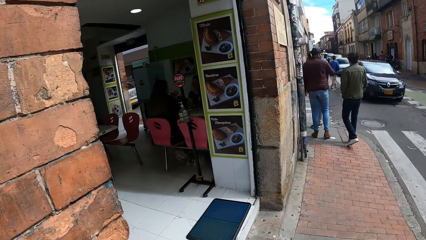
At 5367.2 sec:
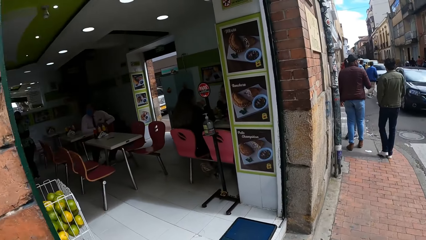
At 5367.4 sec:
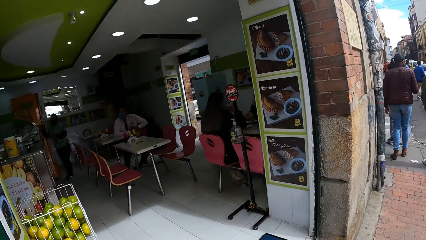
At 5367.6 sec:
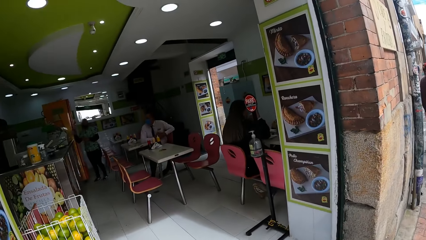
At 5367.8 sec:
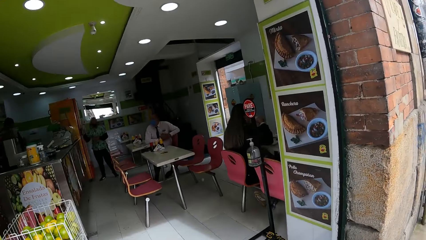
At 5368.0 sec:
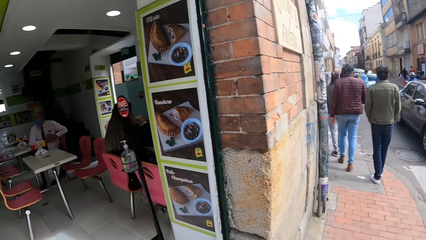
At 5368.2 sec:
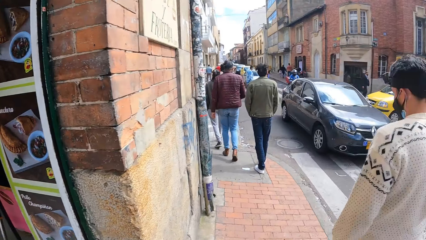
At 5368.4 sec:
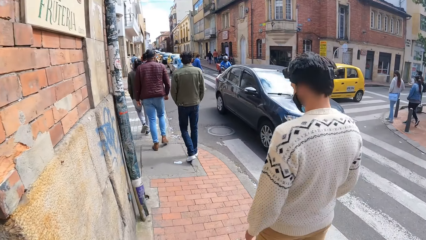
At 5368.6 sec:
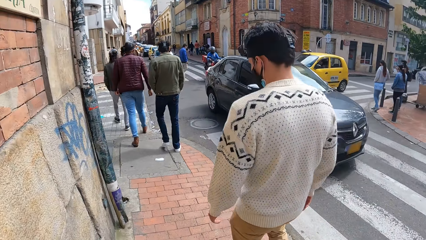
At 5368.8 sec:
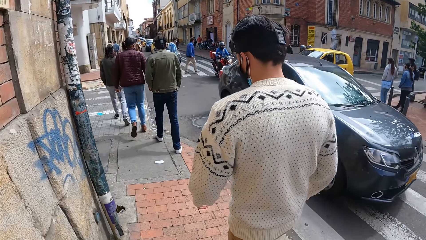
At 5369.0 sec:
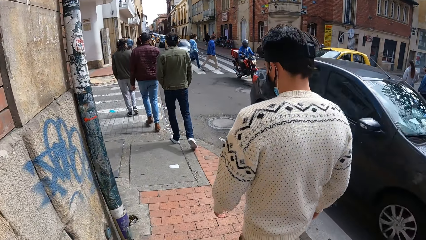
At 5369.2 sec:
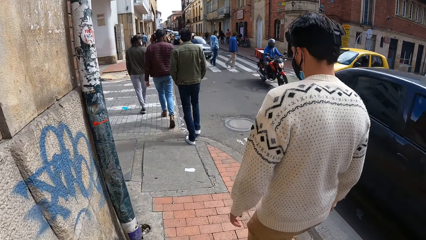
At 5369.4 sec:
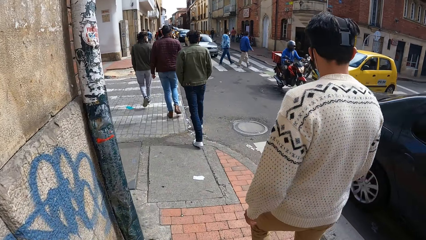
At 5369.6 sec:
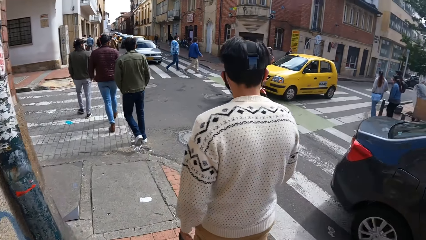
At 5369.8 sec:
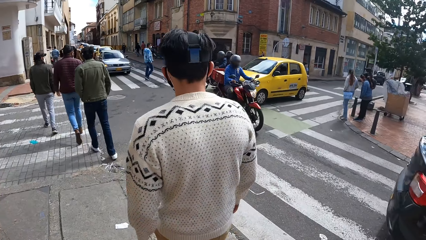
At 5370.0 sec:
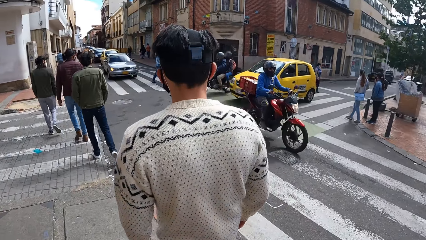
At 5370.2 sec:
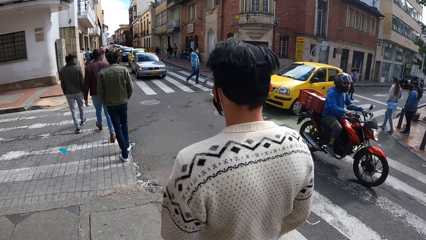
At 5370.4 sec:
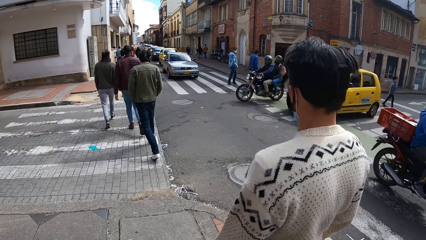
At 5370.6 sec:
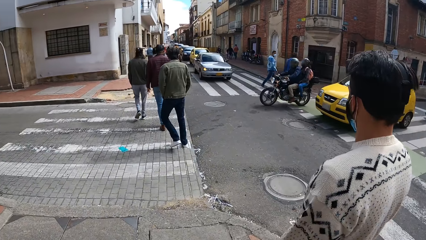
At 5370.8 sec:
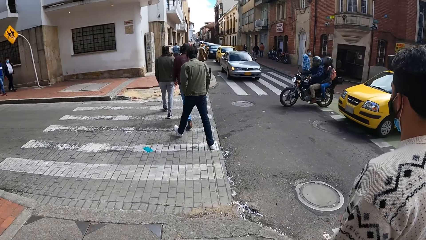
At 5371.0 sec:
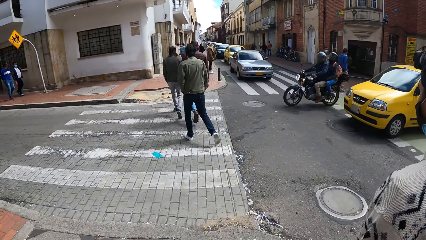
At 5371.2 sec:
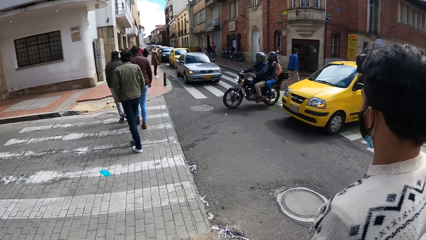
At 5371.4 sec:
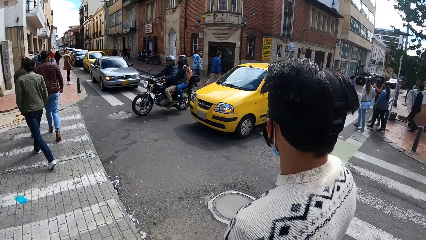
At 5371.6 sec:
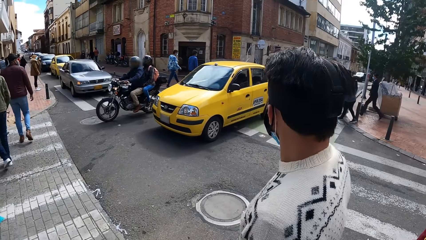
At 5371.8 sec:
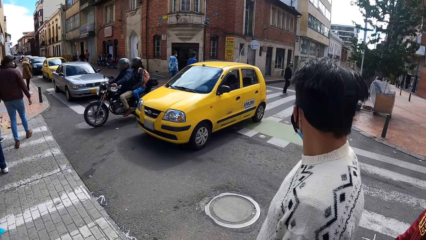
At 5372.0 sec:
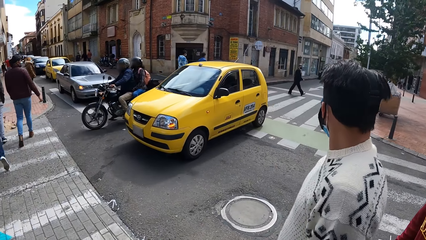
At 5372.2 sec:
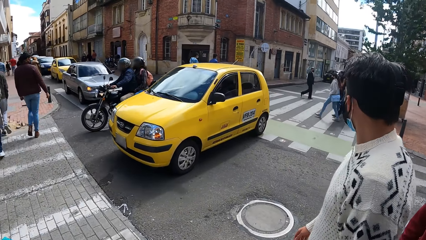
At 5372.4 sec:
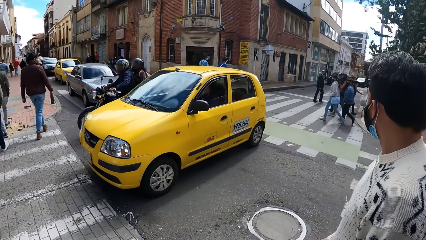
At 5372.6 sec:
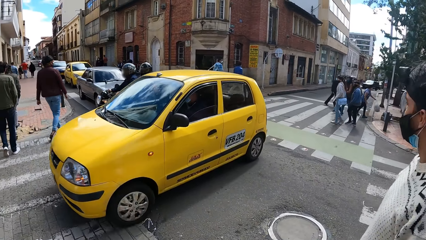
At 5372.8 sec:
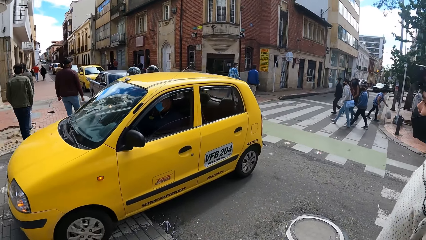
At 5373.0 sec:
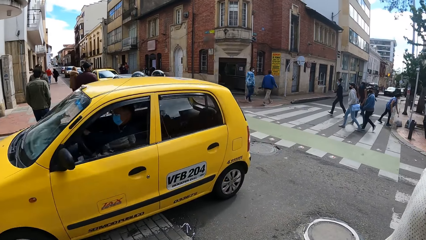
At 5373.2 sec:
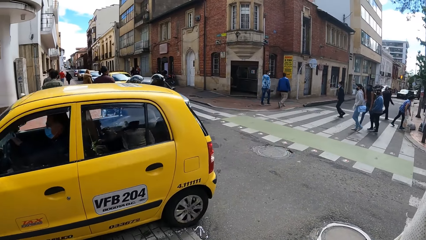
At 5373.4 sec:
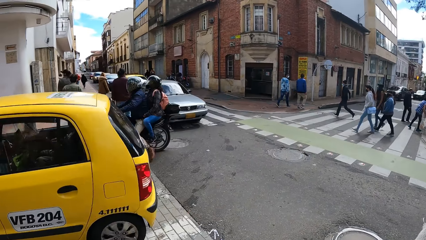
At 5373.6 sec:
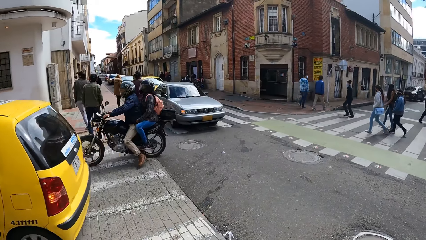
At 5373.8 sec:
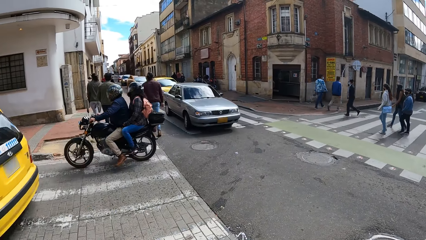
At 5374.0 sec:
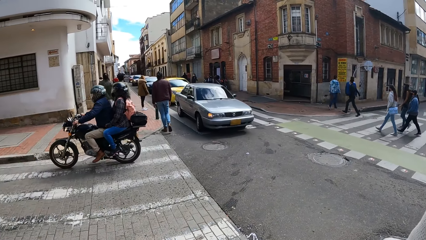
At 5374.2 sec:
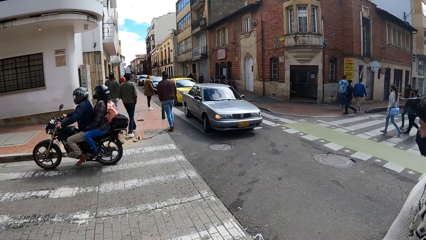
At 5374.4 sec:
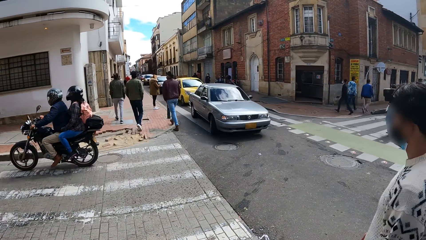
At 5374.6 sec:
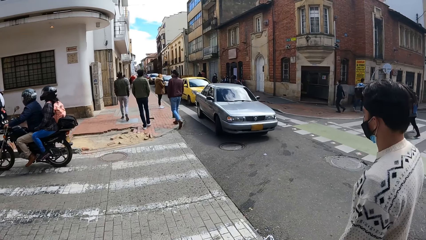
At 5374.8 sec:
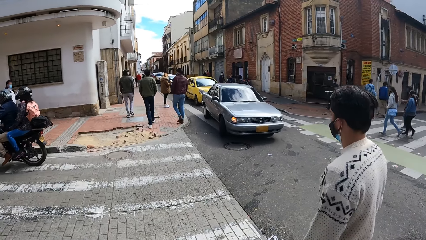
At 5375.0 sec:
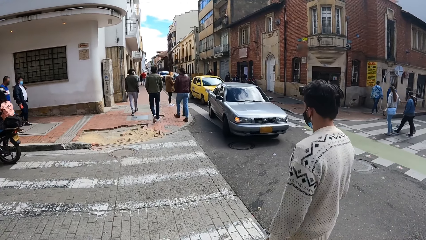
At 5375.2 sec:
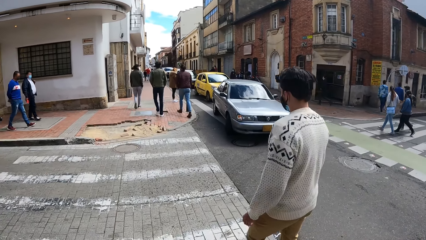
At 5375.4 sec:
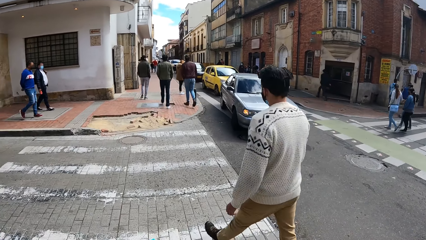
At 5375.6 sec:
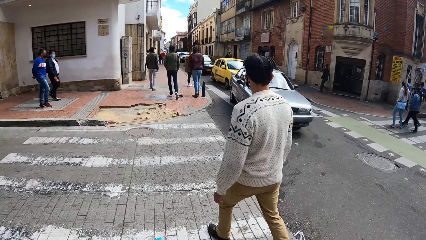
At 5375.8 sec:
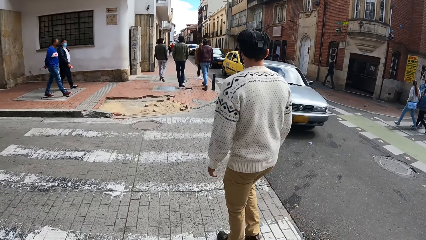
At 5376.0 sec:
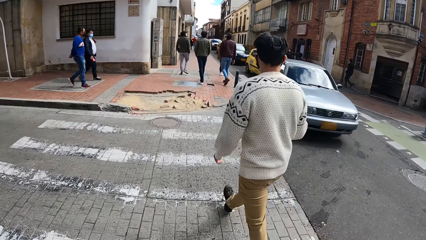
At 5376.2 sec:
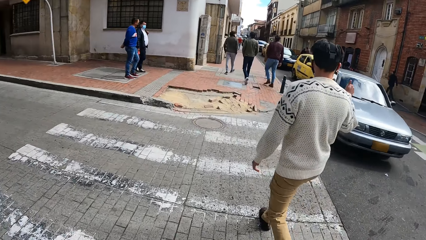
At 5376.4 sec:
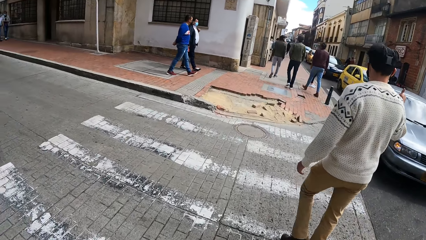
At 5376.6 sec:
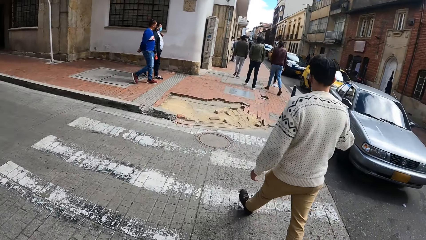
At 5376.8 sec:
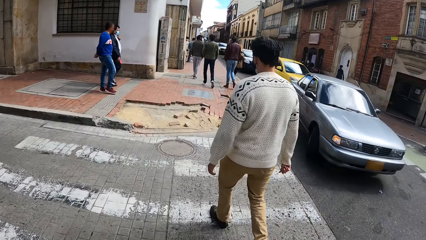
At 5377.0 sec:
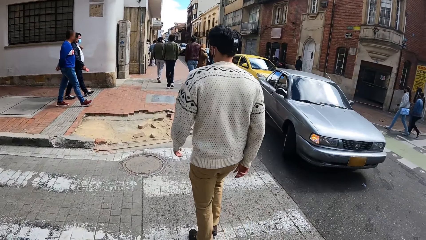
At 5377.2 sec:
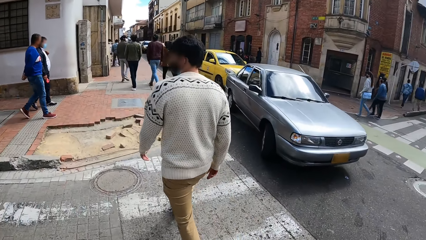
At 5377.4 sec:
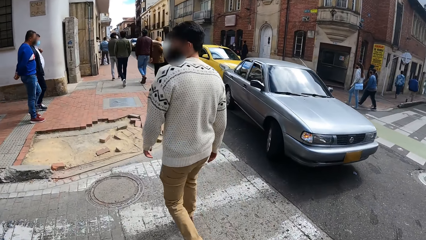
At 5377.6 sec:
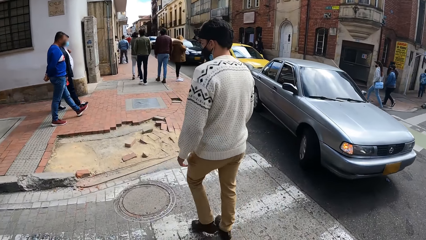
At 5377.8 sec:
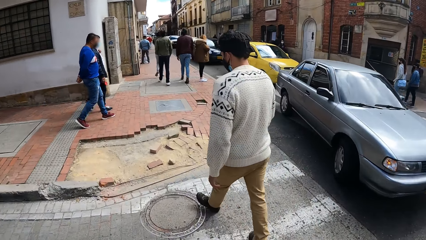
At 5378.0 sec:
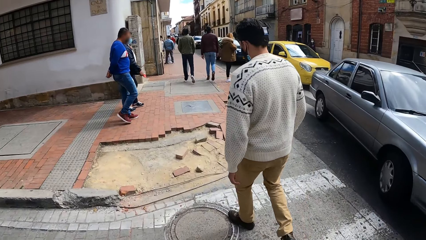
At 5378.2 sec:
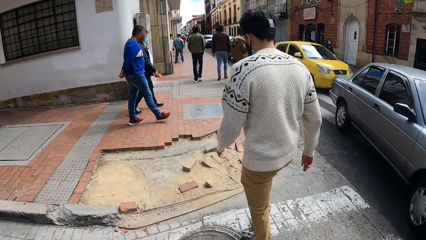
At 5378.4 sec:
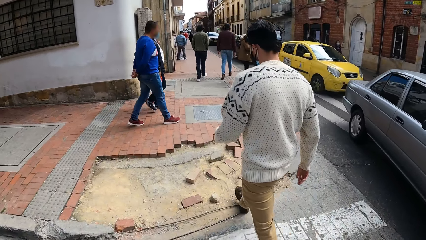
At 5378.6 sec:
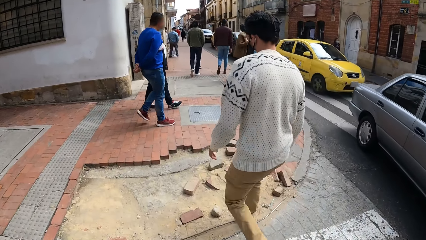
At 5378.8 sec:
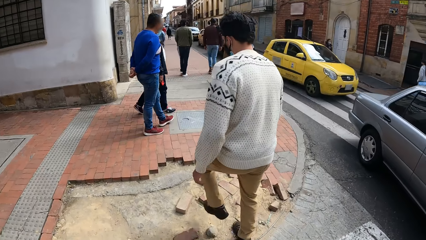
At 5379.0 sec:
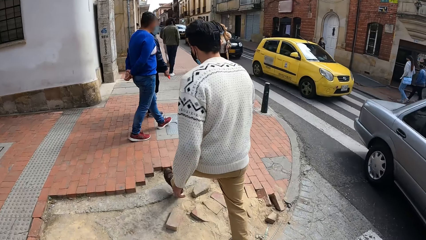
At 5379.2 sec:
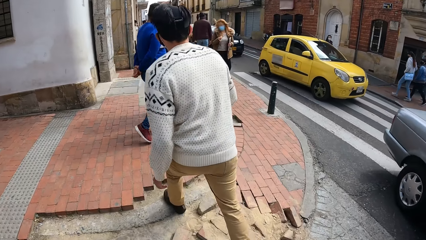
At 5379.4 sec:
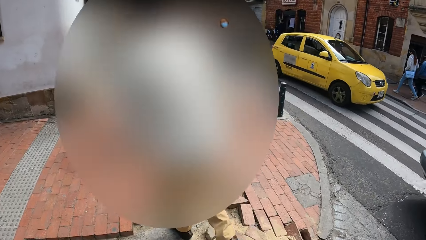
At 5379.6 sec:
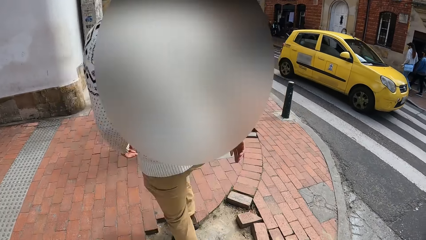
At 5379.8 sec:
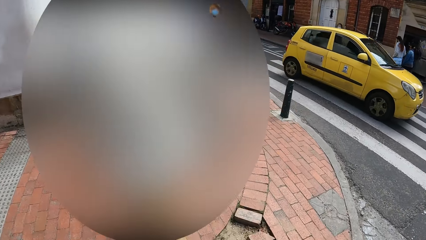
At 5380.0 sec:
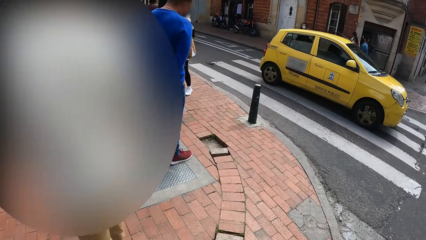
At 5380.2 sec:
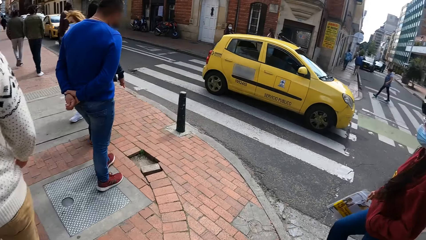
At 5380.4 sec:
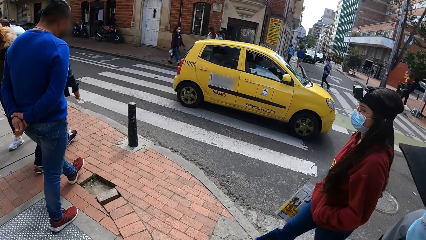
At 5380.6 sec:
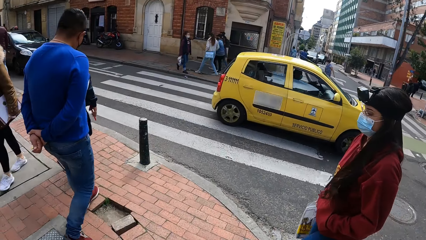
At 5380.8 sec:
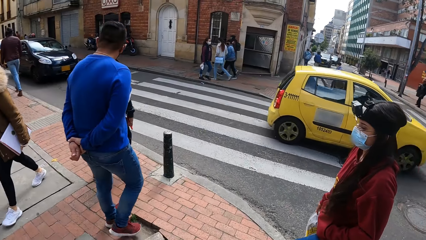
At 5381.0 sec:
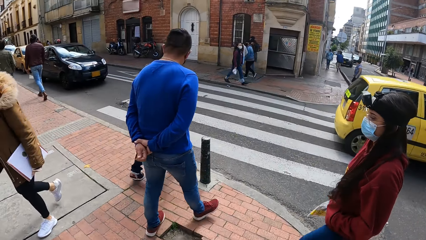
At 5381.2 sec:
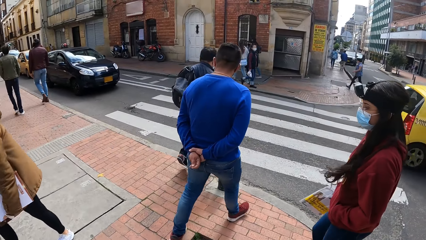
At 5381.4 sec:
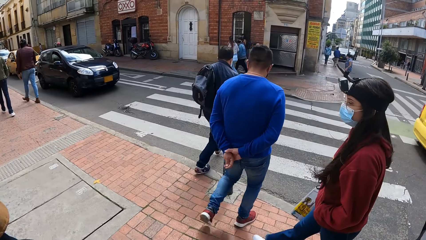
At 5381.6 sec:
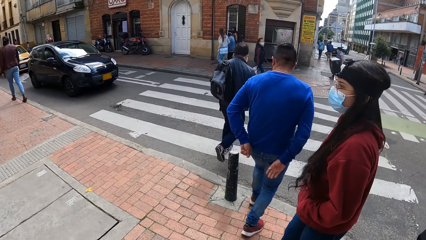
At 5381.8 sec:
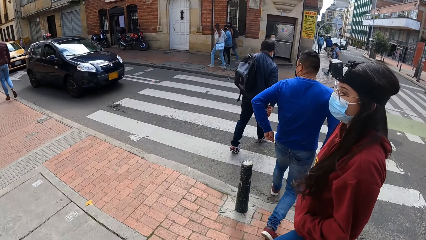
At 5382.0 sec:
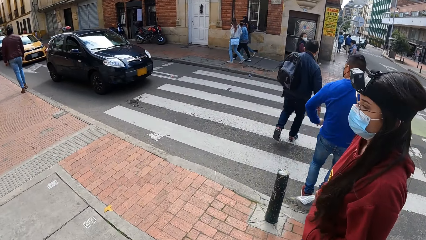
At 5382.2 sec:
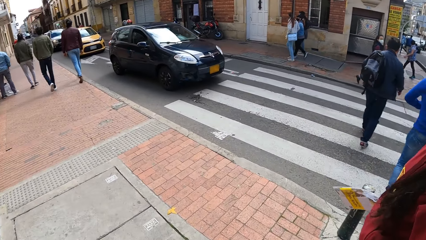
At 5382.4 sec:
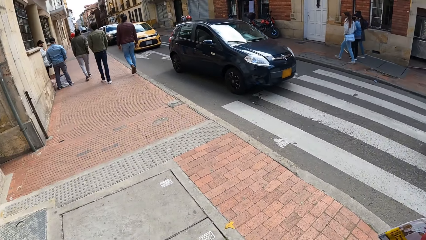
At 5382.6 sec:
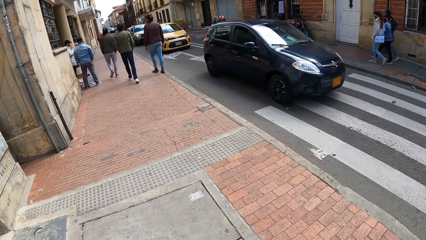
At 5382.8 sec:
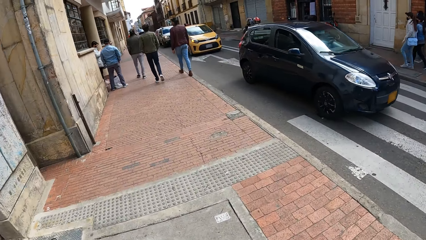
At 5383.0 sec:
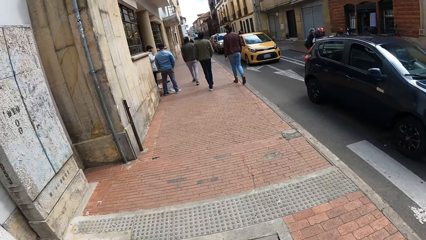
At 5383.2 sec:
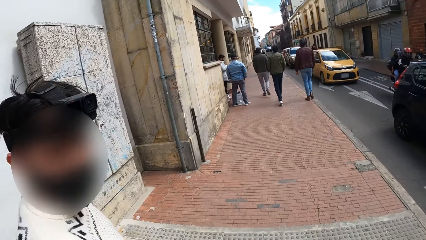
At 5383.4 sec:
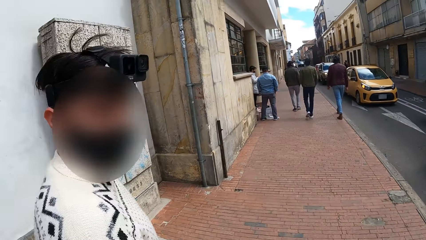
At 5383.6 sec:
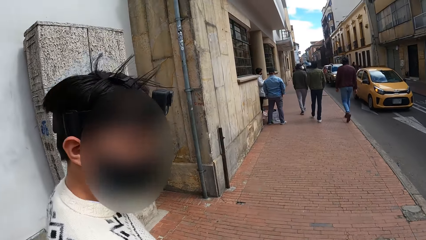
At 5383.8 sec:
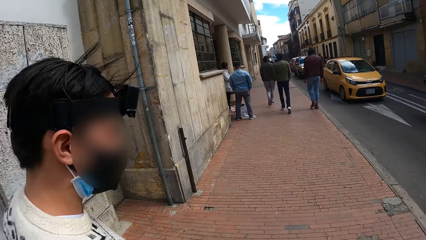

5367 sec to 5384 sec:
A black car drives past the camera wearer. A motorcycle rides past them. A yellow cab drives past them. They cross the road with the man at a zebra crossing. They walk along the pavement in an open street.
